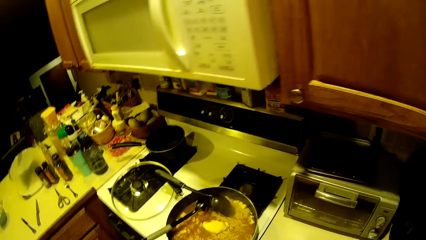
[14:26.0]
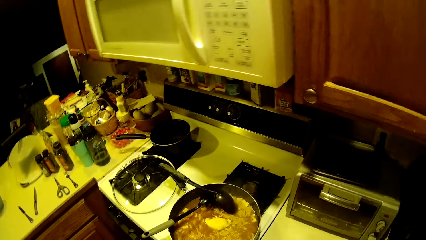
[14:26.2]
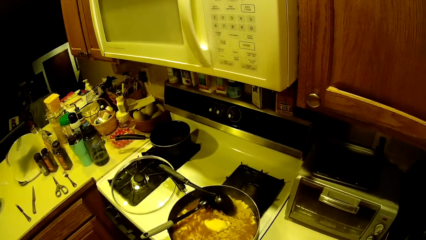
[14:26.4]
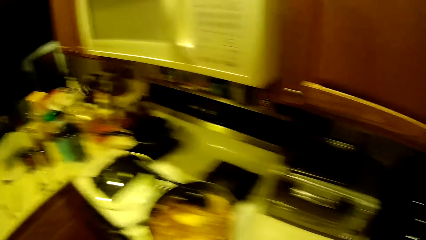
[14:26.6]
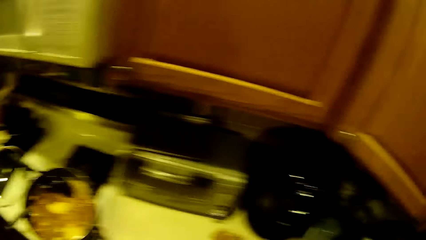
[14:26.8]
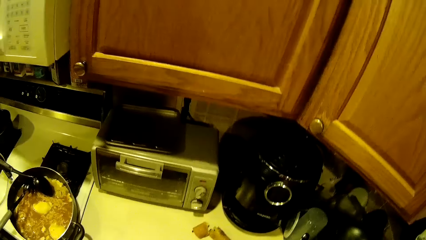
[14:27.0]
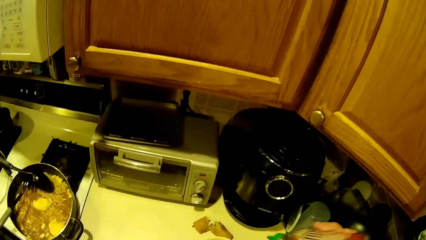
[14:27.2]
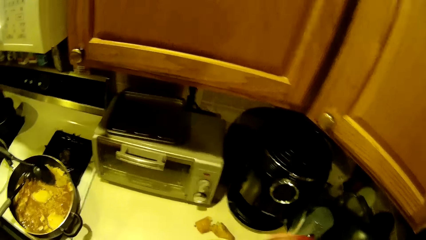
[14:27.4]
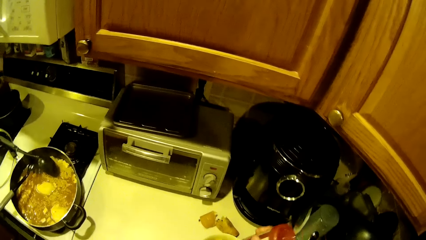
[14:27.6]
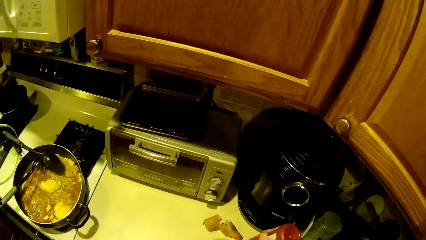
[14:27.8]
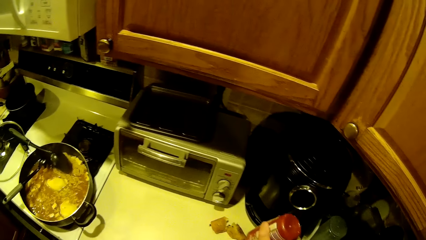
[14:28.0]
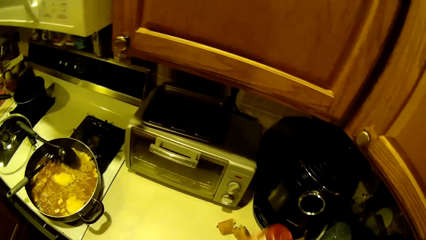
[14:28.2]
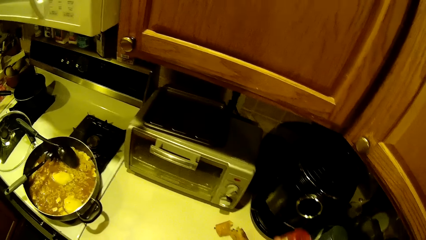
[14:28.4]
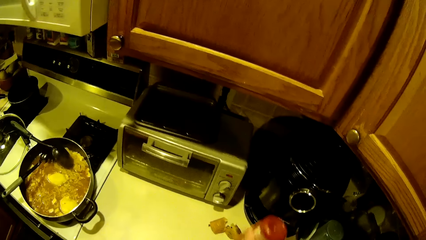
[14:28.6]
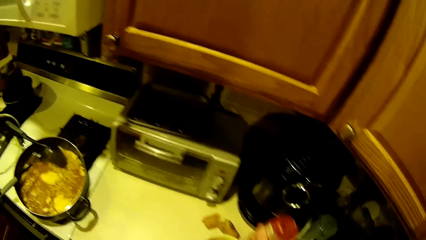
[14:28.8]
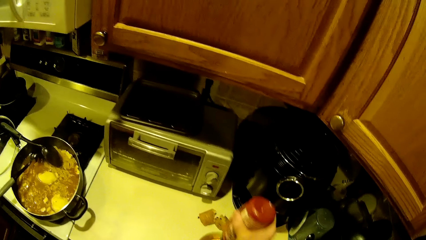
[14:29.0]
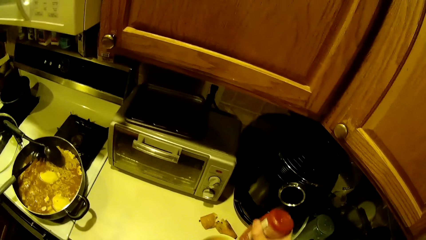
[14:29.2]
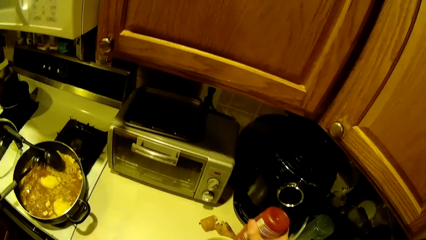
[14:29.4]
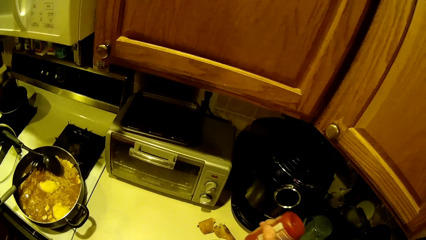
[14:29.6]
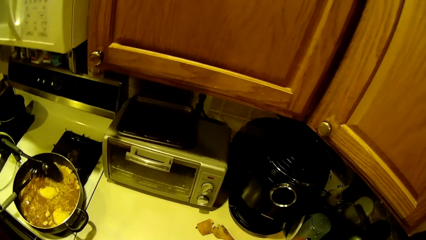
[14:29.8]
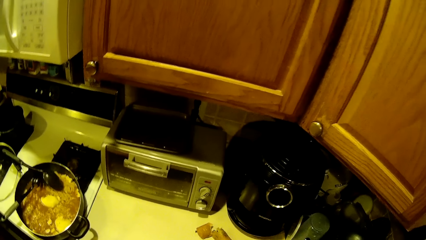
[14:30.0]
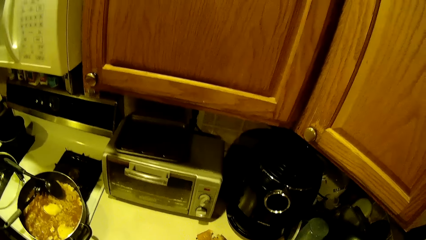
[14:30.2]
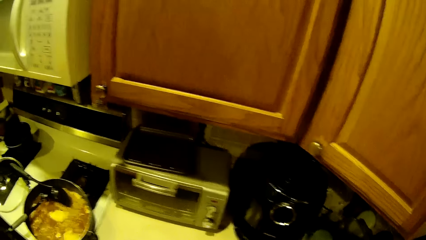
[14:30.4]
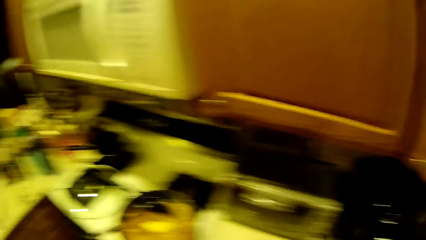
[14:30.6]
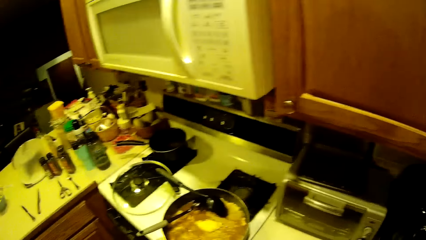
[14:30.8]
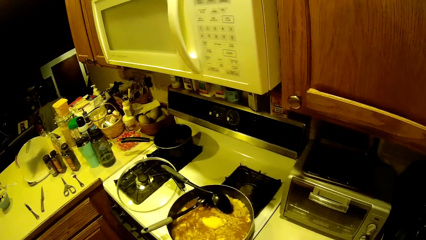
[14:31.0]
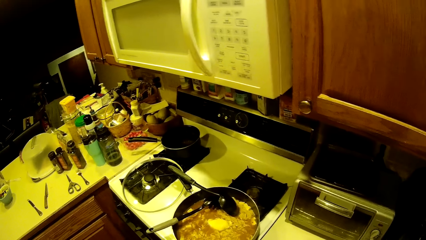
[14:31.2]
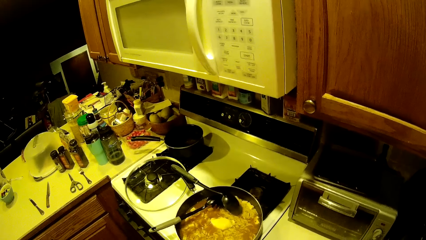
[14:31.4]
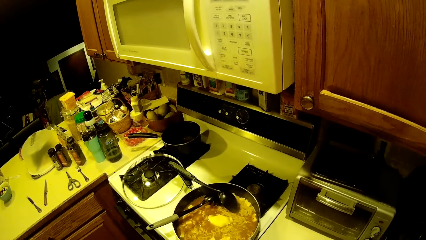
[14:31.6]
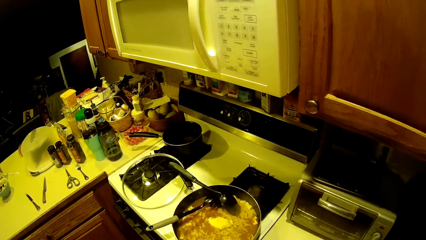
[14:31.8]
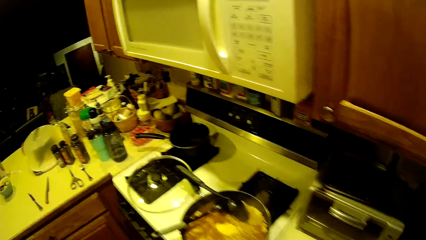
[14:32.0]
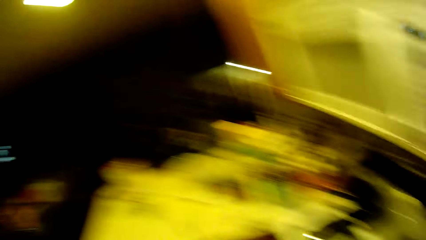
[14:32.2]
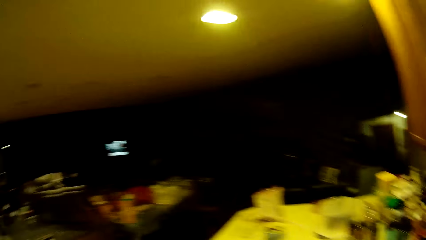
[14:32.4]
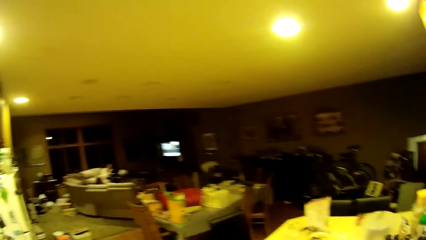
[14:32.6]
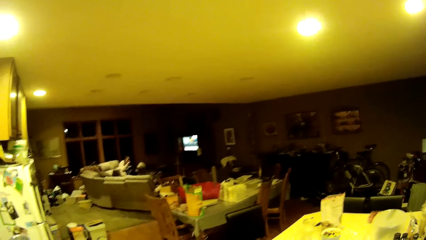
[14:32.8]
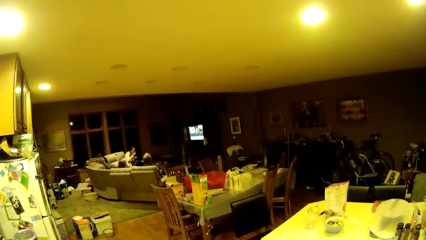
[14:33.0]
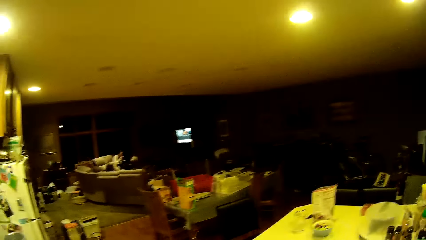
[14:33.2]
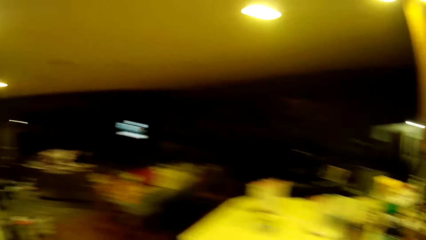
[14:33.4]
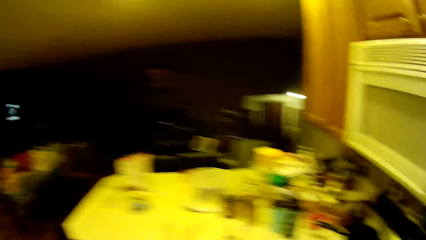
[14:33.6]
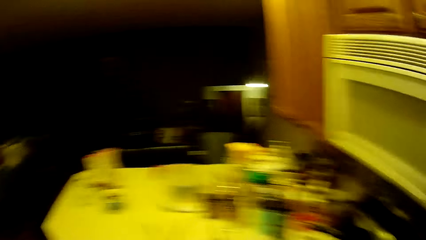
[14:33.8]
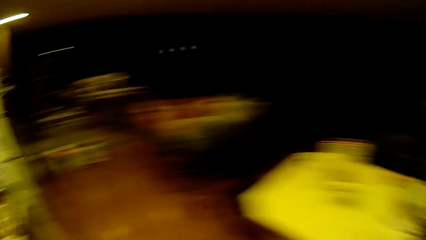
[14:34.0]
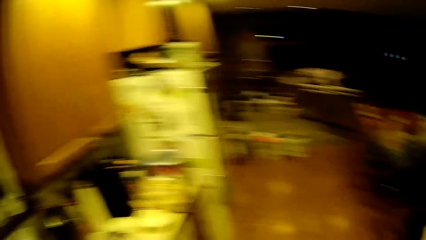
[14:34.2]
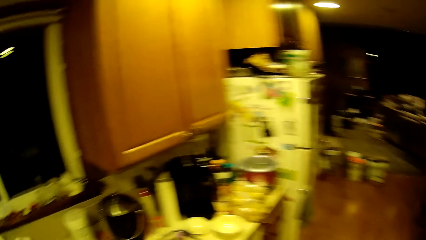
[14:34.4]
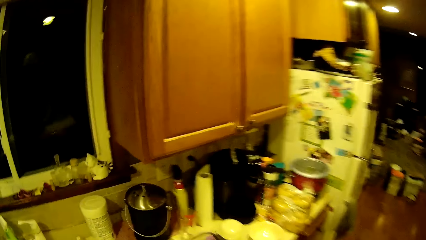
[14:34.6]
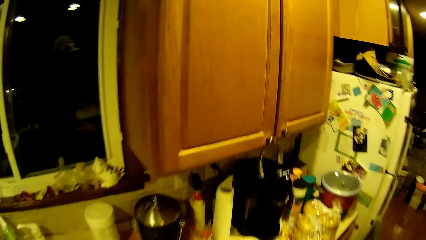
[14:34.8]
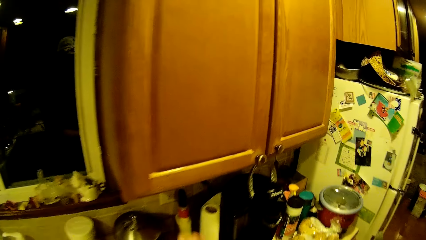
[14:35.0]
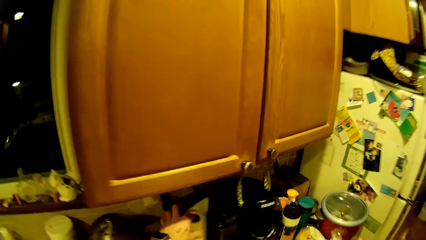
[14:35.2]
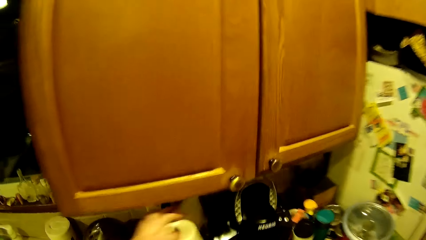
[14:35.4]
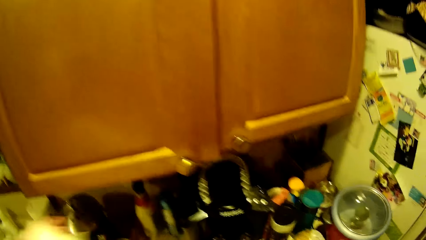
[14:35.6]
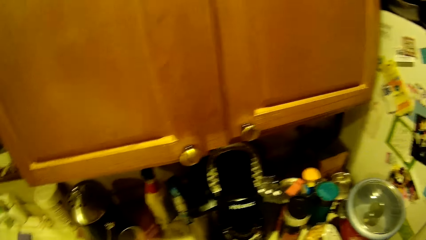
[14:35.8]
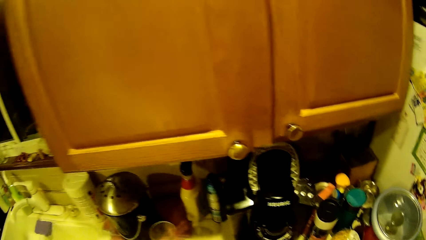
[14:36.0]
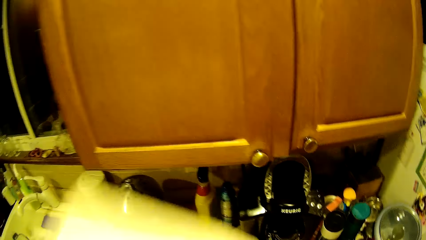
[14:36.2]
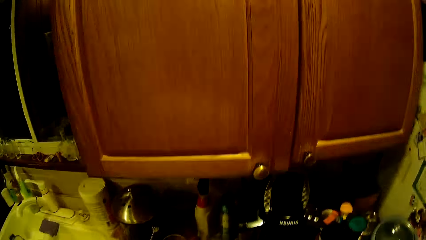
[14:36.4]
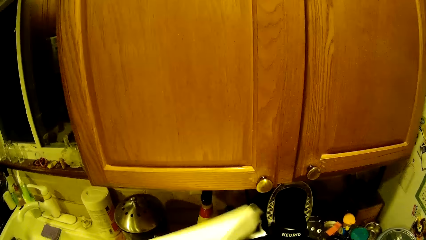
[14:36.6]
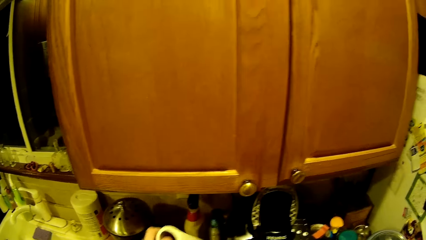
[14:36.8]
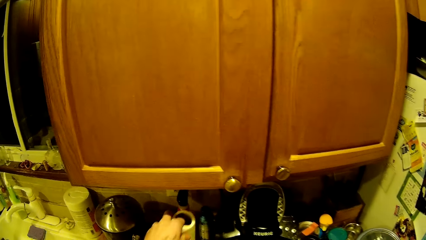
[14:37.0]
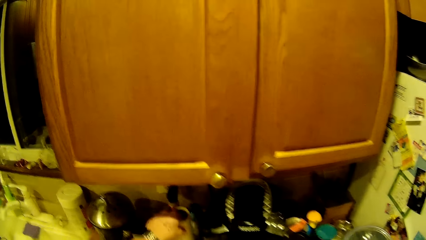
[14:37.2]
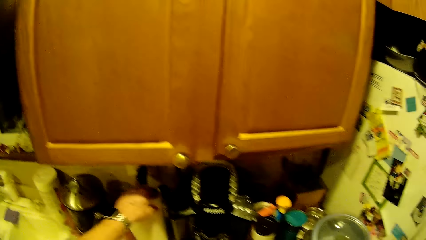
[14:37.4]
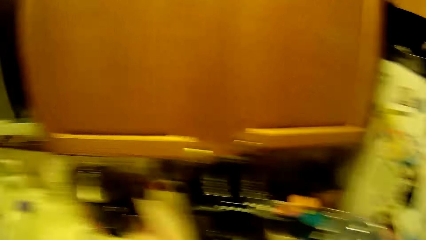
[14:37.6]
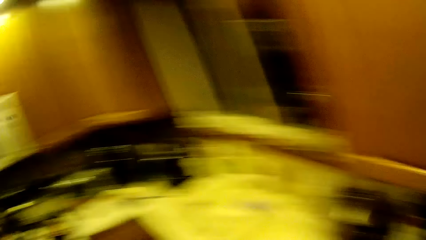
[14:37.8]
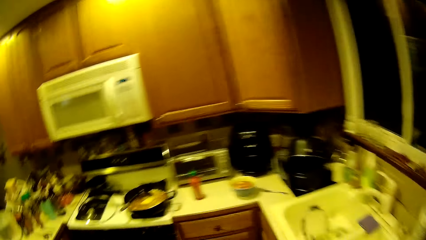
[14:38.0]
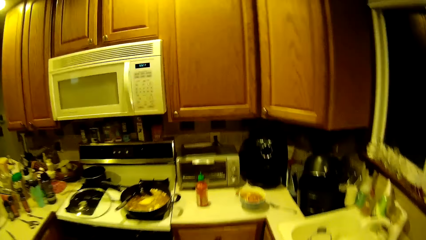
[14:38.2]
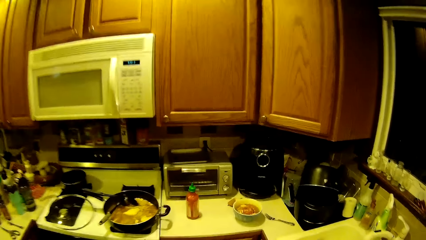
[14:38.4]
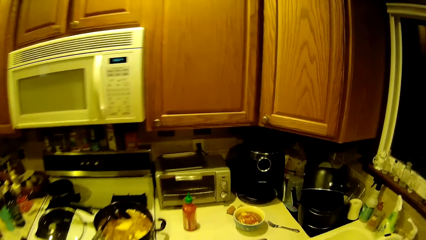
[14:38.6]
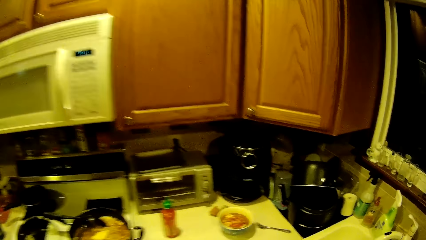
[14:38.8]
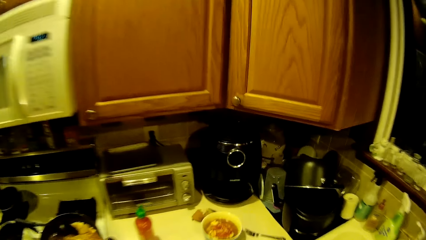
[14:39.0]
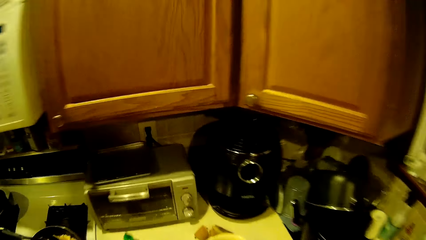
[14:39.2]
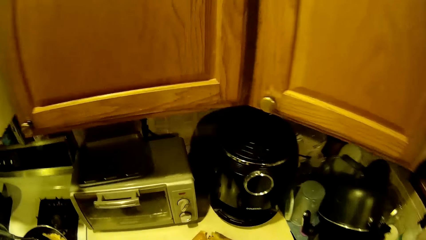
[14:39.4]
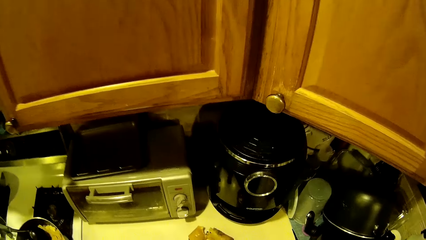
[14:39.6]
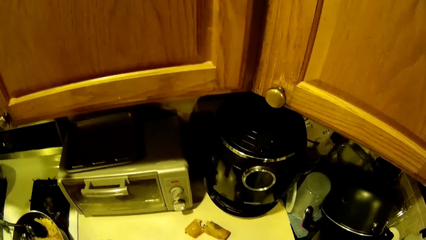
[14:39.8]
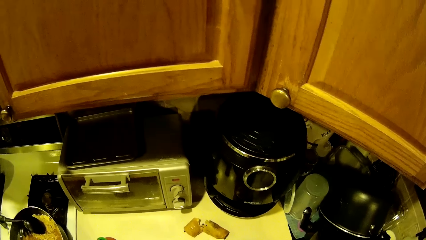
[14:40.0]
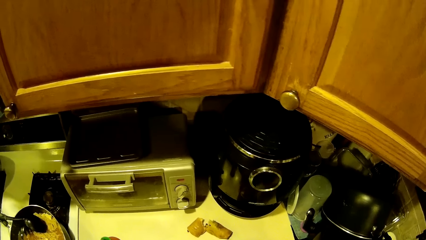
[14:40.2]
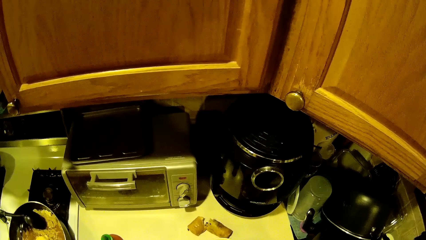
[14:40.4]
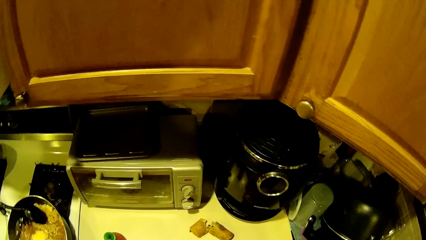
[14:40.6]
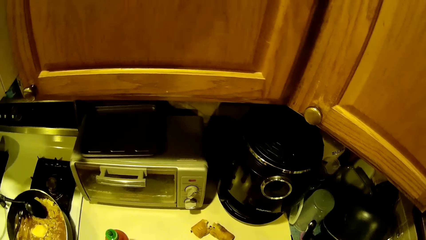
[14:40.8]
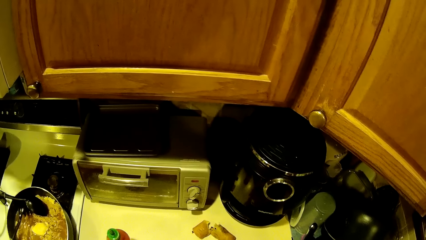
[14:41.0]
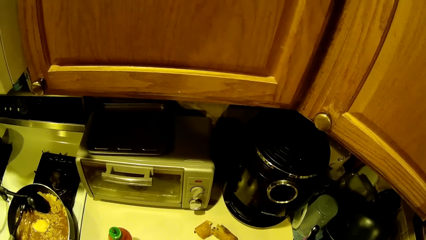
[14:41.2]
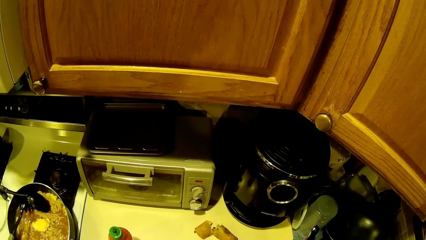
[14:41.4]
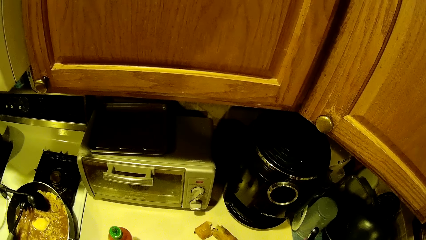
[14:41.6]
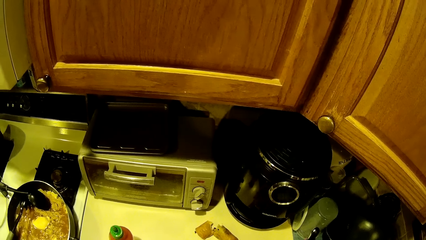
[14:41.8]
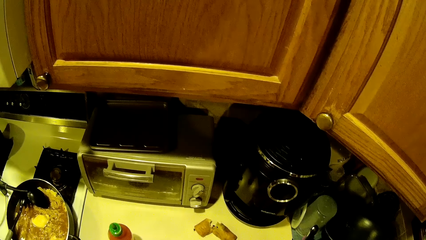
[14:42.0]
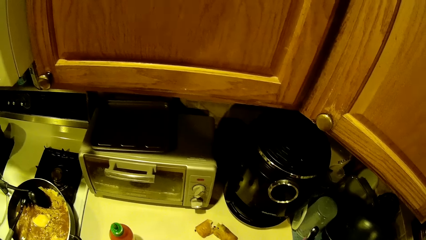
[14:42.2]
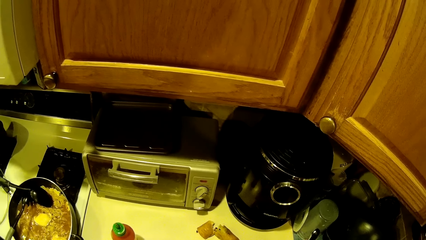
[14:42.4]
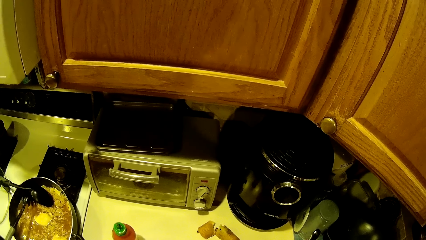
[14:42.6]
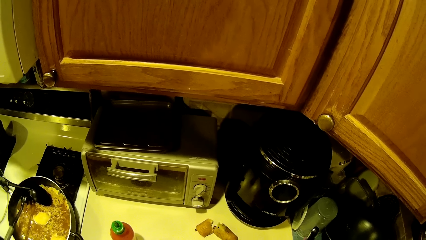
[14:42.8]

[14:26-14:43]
The camera wearer pours sauce from a sauce keg into the plate of noodles on the kitchen counter top with his right hand. He drops the sauce keg on the kitchen counter top with his right hand. He walks around the kitchen. He picks a roll of tissue paper from the kitchen counter top with his left hand. He cuts a piece of tissue paper from the roll of tissue paper with his right hand. He drops the roll of tissue paper on the kitchen counter top with his left hand. He walks to the cooking point.
